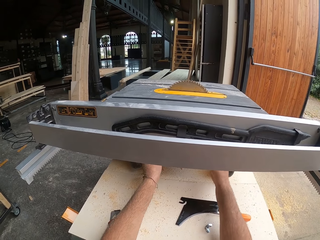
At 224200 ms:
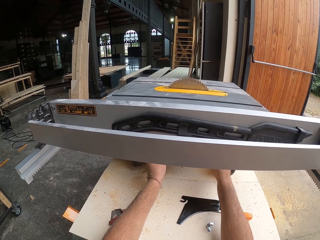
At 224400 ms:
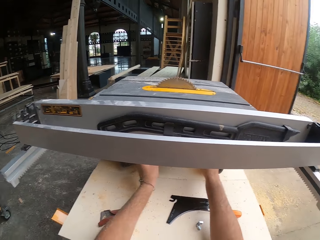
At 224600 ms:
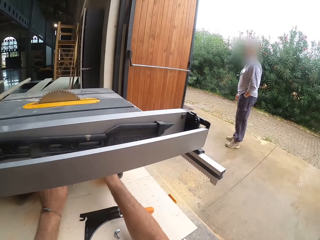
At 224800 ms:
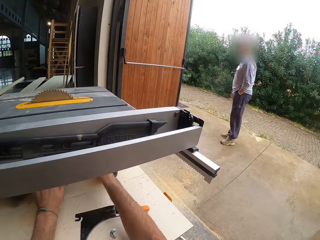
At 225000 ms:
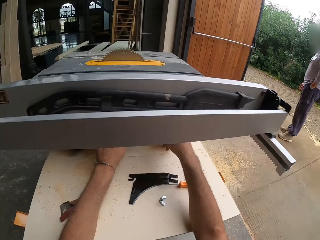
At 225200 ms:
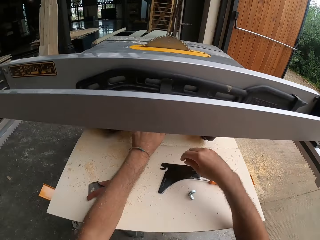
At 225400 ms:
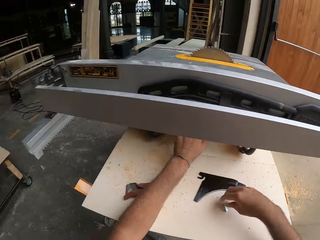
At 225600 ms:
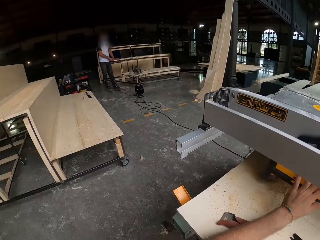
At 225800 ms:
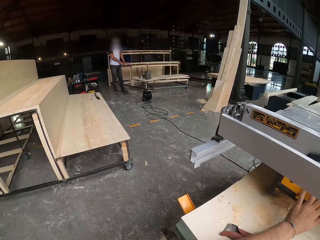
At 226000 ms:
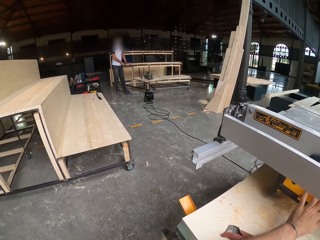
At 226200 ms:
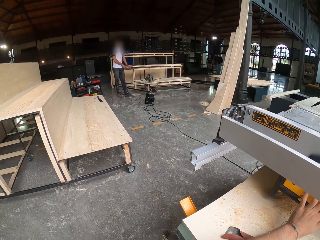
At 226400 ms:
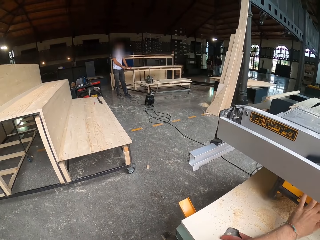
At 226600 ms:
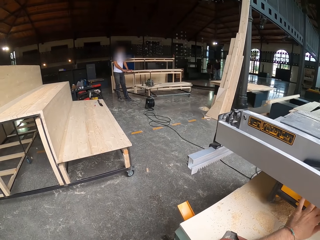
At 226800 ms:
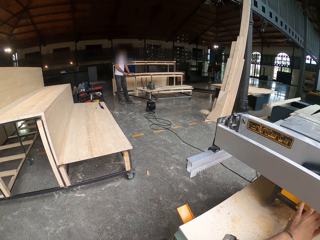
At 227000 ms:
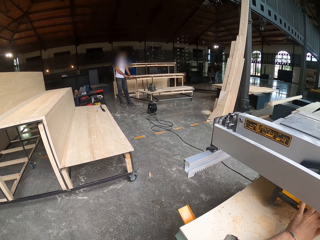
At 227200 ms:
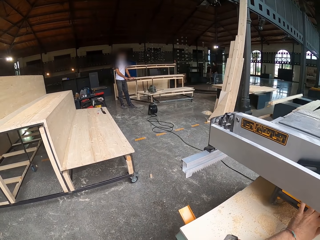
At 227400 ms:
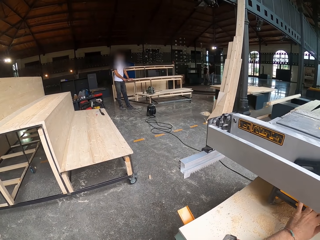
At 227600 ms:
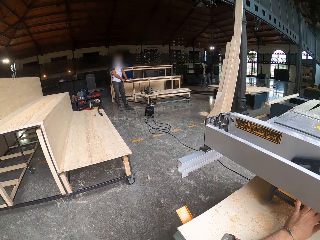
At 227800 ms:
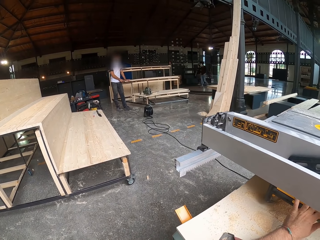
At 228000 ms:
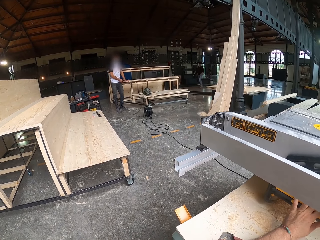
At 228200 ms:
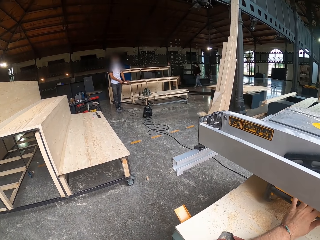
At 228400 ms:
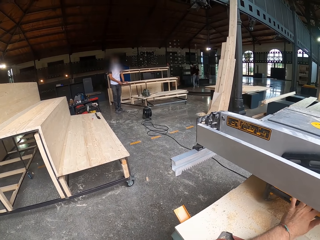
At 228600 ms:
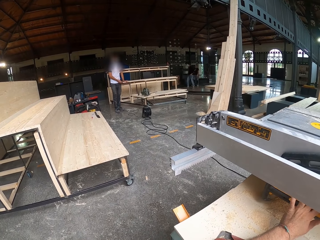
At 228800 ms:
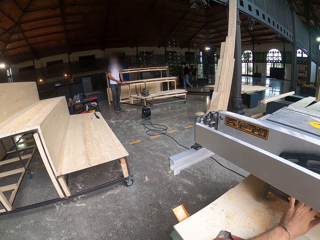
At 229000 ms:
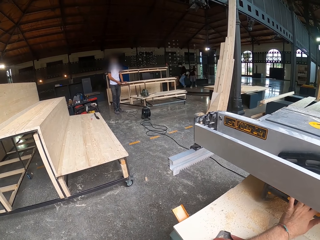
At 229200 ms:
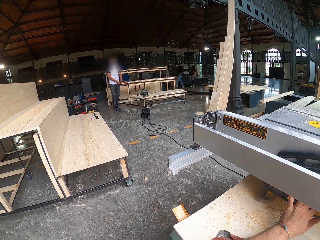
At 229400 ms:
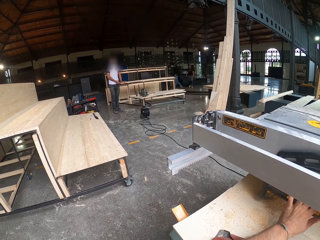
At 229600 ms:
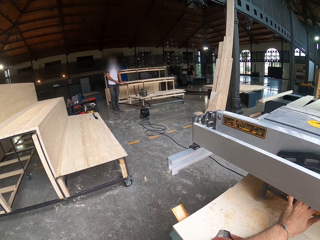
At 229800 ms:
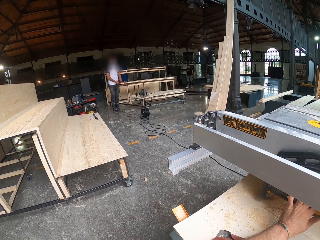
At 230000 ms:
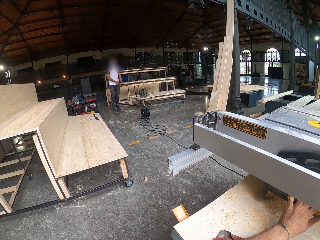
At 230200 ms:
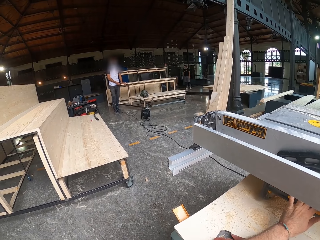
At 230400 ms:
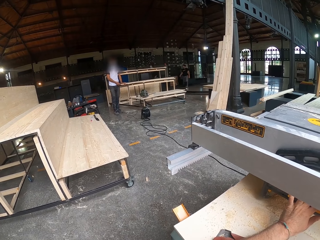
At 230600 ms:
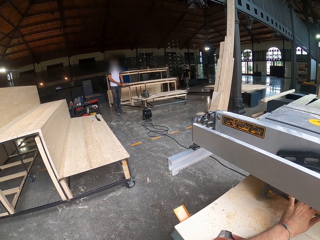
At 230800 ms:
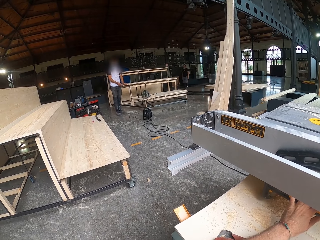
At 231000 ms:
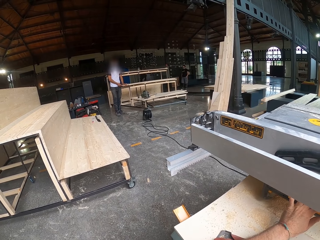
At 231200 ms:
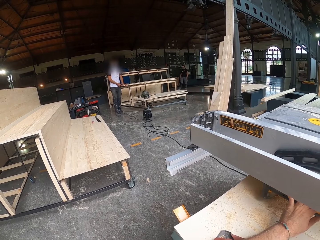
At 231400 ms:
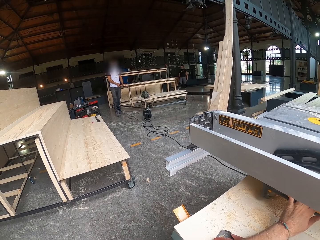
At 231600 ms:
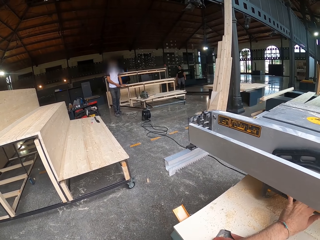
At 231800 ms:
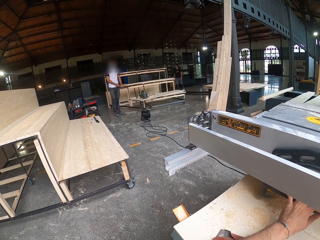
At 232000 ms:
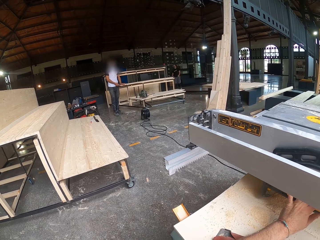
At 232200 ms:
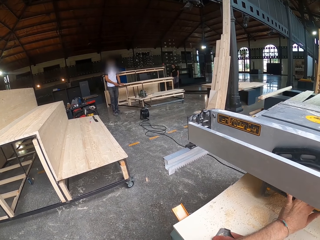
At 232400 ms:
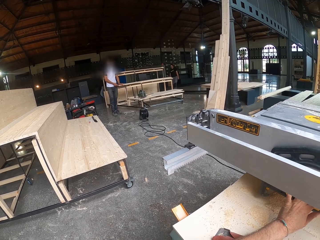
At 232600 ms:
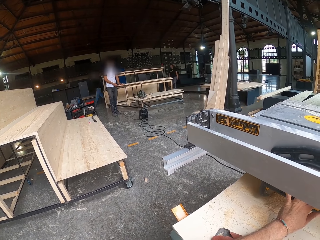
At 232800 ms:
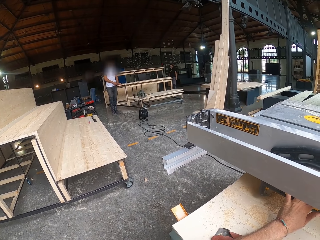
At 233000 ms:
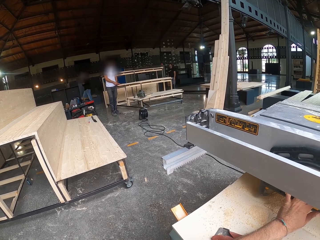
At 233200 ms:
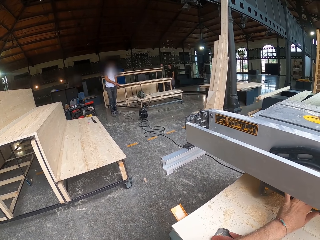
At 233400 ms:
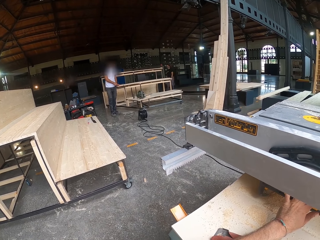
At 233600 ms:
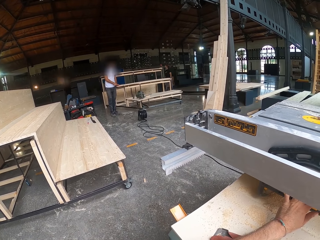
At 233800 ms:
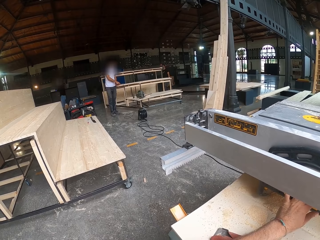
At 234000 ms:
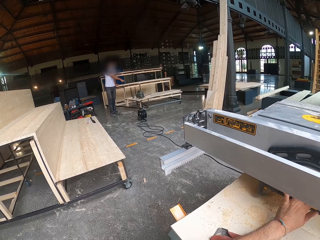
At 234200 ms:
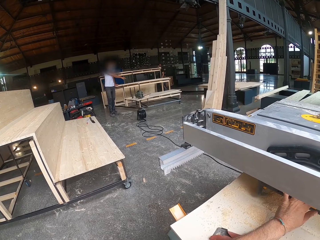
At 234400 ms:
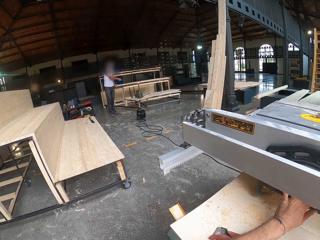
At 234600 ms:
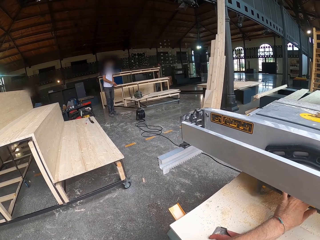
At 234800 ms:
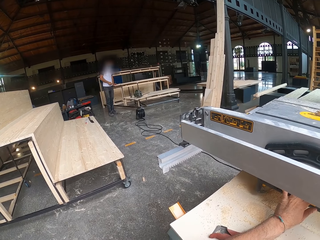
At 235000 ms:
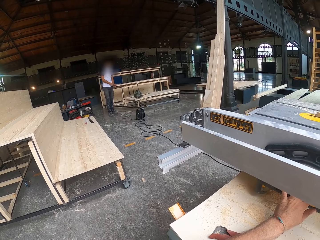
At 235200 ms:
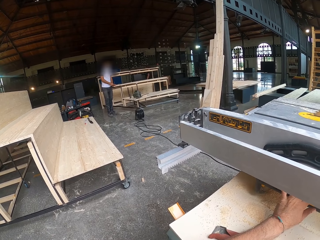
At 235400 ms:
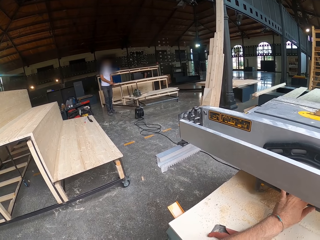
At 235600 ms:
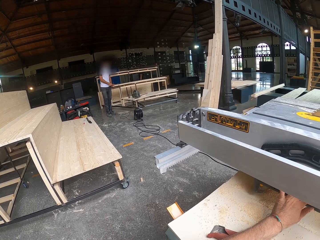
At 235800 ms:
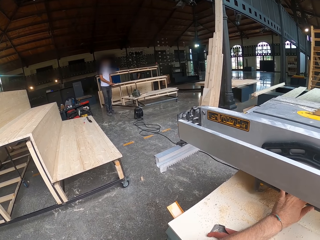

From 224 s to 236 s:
The camera wearer looks around.

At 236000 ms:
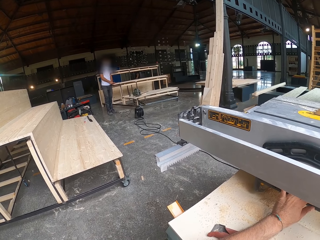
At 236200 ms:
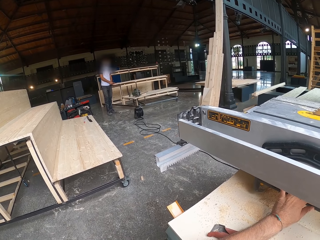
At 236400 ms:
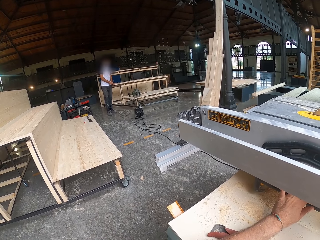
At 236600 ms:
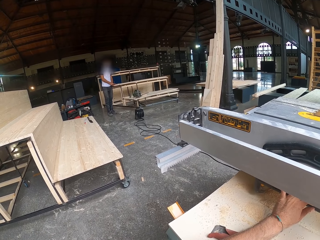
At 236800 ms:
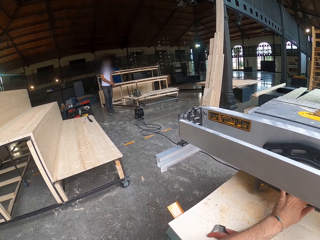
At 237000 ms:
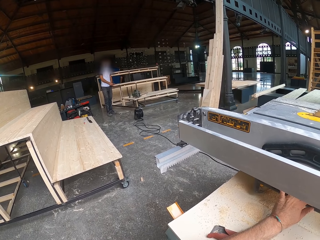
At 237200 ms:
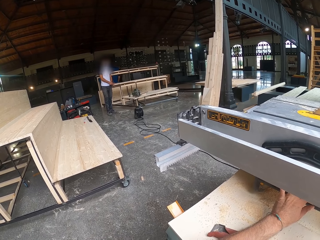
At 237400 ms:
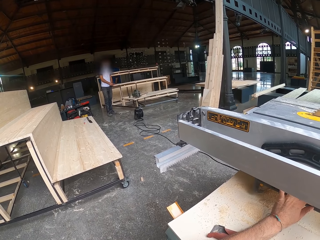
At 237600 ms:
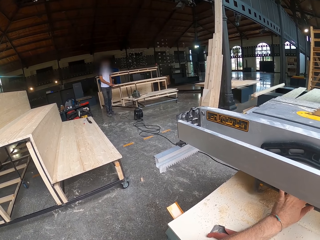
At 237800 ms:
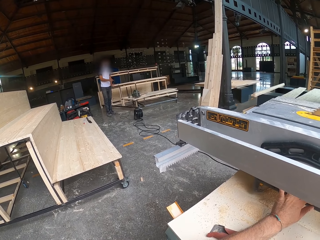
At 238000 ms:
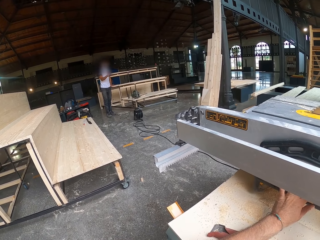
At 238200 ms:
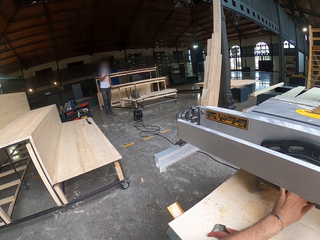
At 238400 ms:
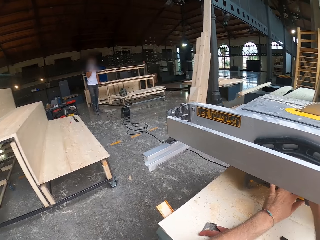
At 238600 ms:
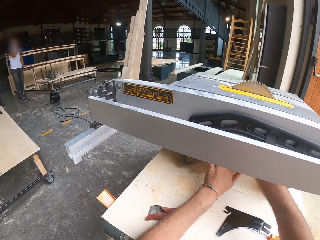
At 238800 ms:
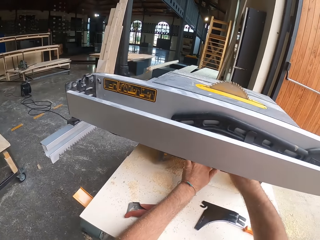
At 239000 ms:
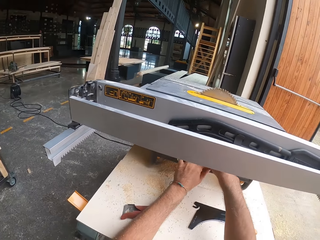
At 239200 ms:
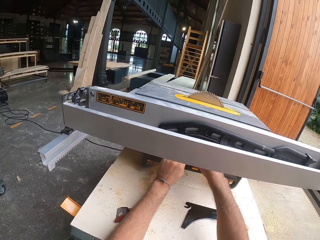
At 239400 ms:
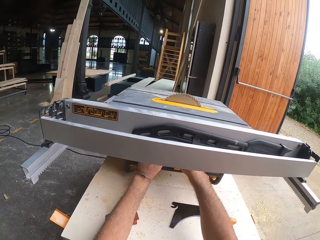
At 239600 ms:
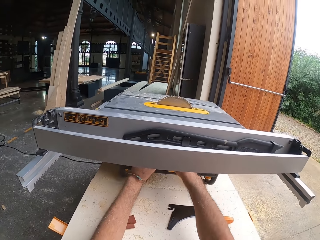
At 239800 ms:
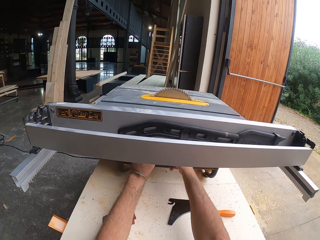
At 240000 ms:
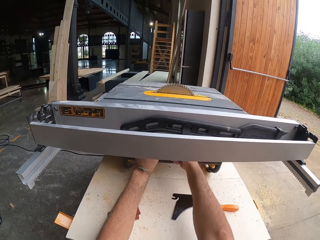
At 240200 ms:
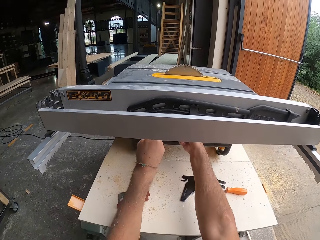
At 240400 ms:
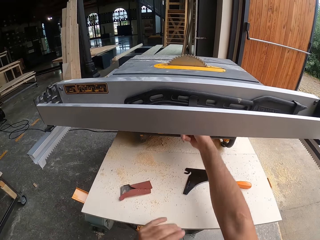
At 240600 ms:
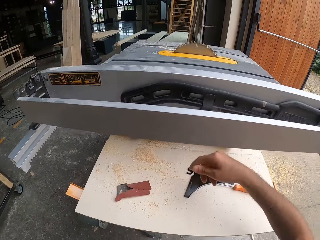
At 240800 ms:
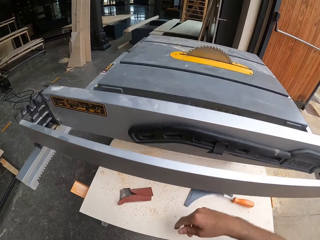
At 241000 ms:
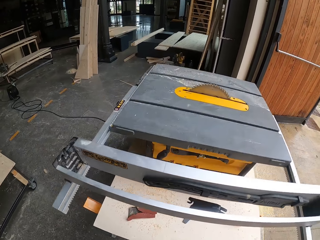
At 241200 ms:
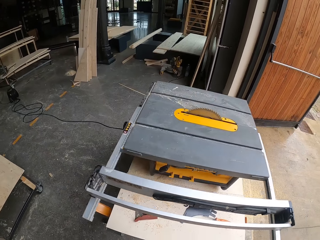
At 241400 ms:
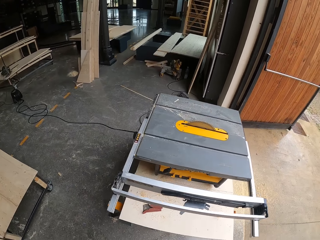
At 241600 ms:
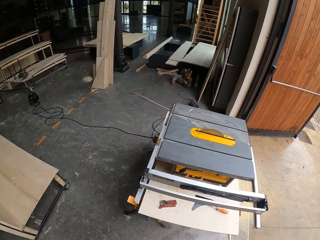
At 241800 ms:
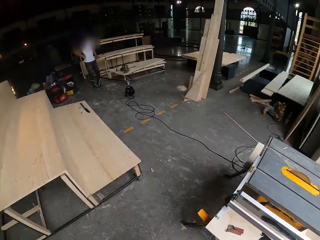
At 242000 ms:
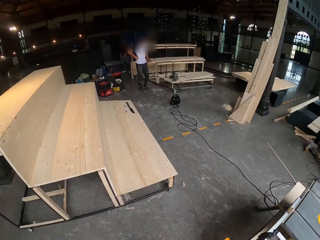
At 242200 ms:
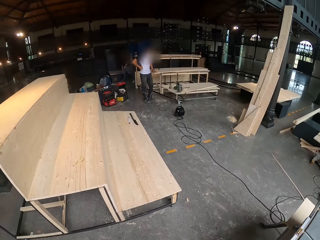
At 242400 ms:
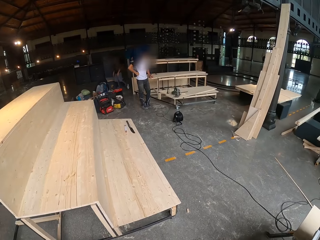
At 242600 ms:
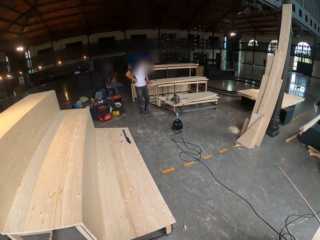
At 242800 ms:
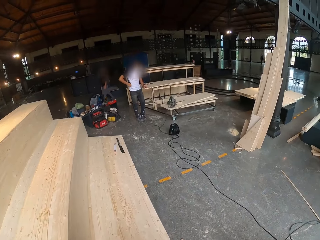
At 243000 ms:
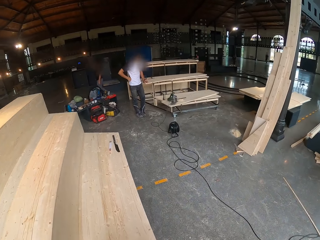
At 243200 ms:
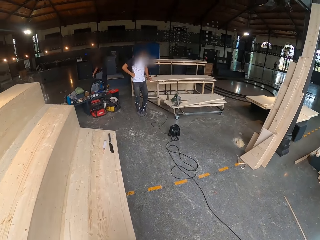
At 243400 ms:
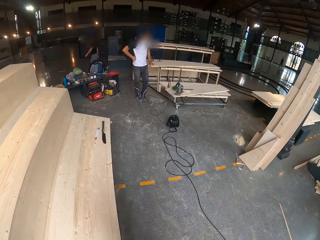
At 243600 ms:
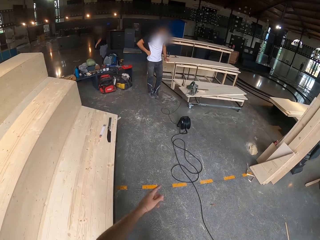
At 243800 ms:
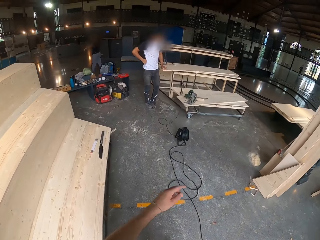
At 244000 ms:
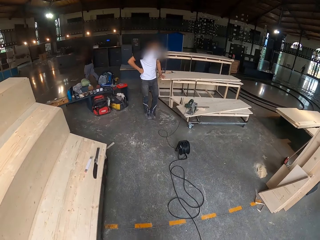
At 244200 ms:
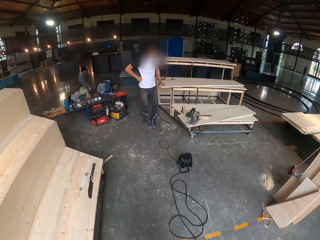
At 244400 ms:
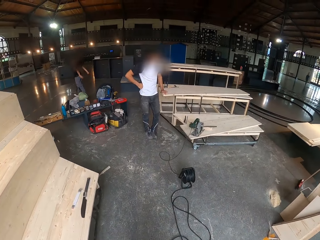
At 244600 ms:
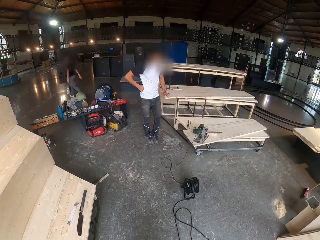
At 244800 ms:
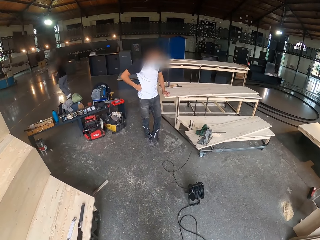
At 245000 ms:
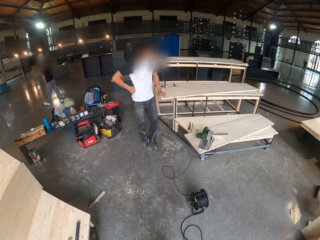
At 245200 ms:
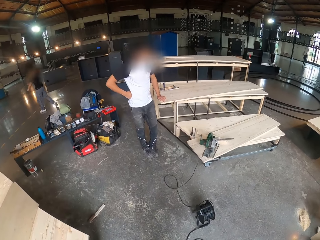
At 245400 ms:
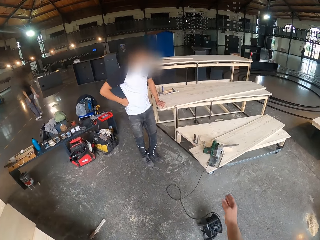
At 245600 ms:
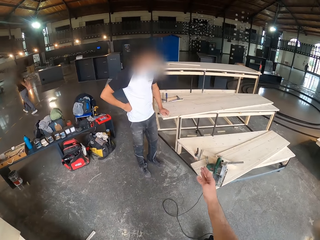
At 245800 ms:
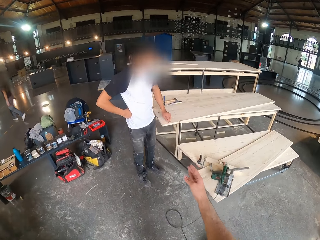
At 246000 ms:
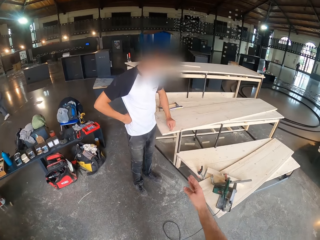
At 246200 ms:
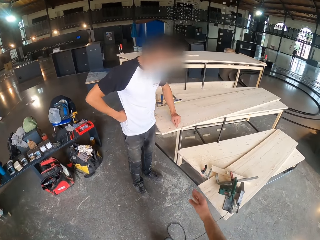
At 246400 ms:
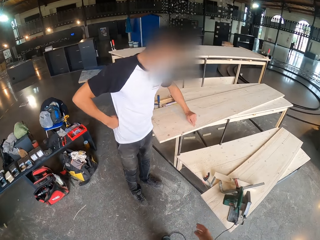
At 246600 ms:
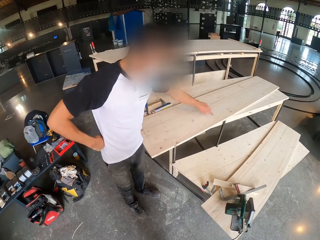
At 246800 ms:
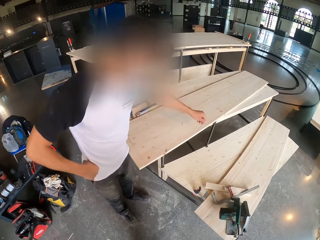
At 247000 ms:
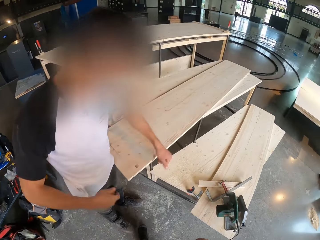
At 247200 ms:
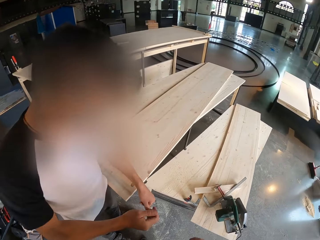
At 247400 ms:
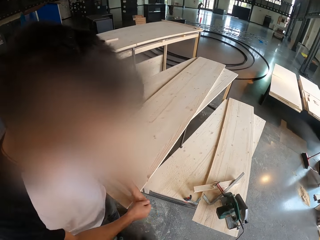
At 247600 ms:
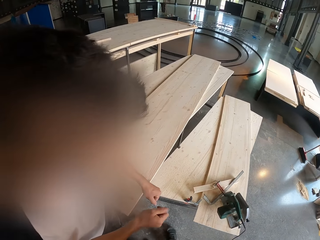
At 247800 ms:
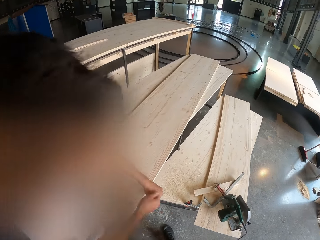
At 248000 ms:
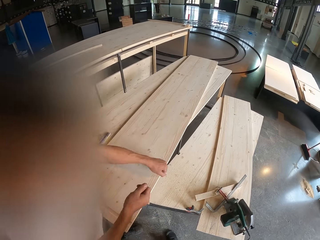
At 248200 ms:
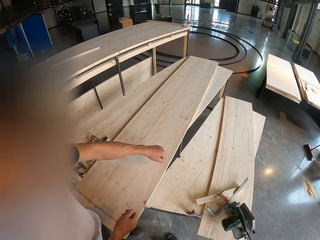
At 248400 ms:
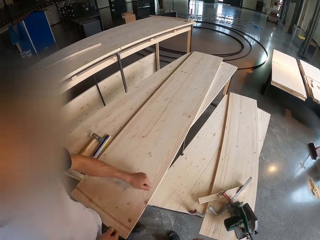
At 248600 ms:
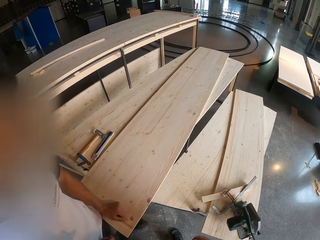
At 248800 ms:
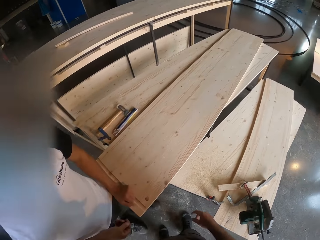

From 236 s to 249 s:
The camera wearer fixes the table saw arbor wrench on the table saw with both hands. They look around. They walk around. They converse with the man. They look around.
